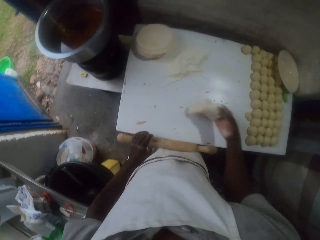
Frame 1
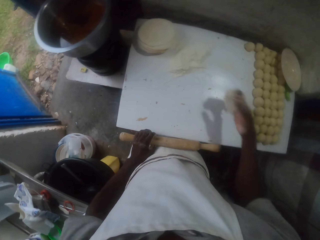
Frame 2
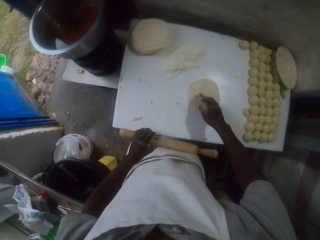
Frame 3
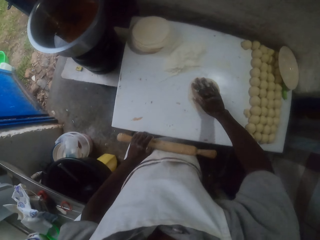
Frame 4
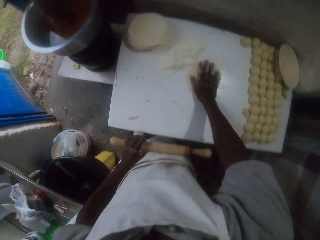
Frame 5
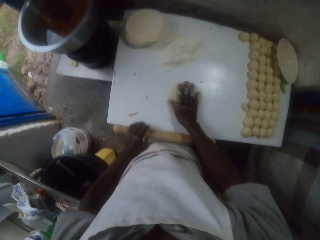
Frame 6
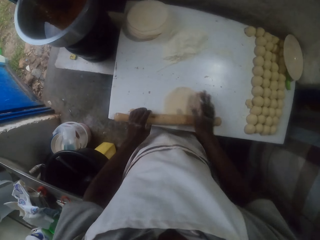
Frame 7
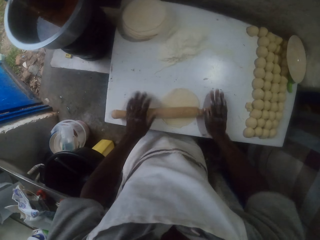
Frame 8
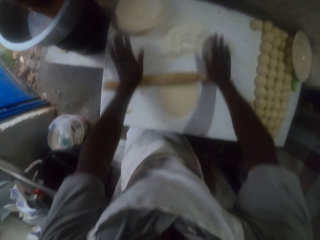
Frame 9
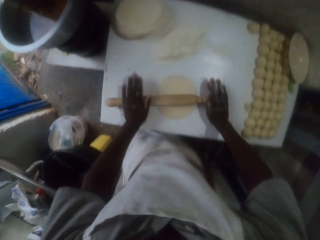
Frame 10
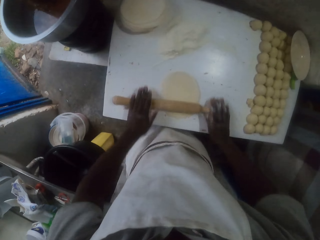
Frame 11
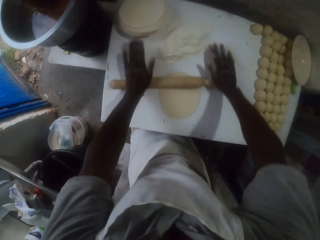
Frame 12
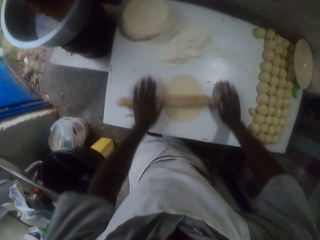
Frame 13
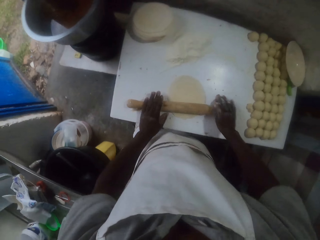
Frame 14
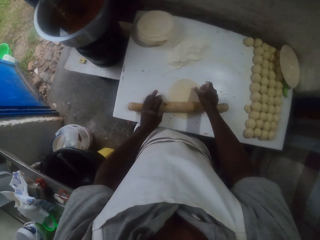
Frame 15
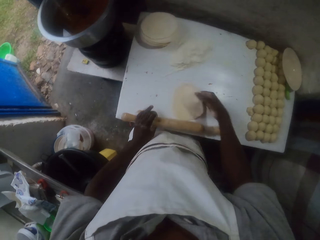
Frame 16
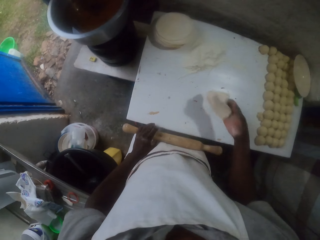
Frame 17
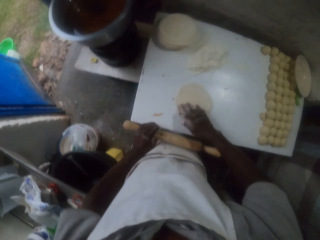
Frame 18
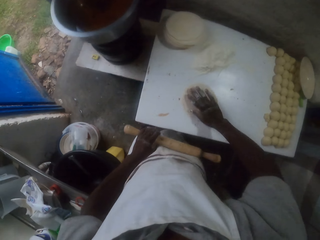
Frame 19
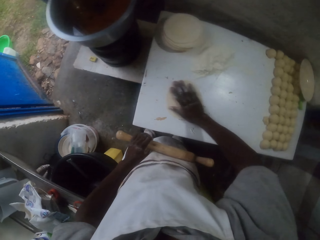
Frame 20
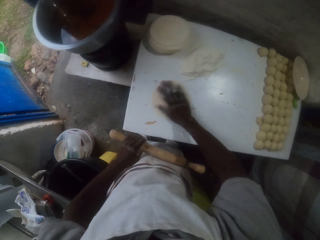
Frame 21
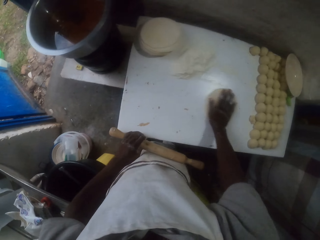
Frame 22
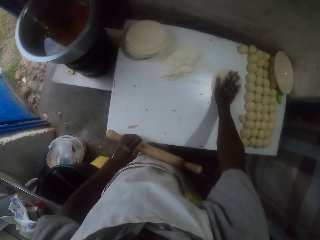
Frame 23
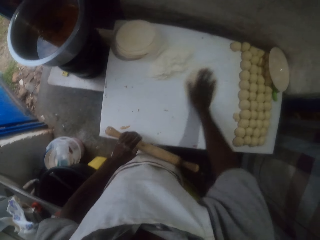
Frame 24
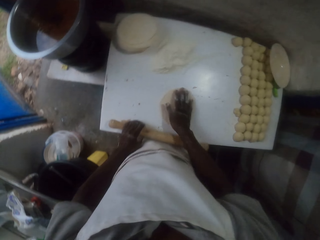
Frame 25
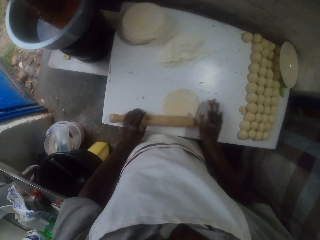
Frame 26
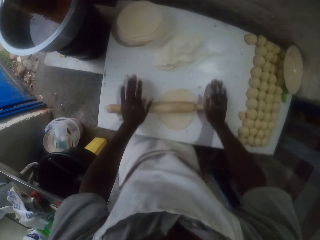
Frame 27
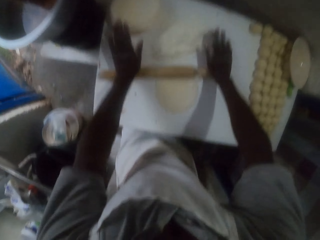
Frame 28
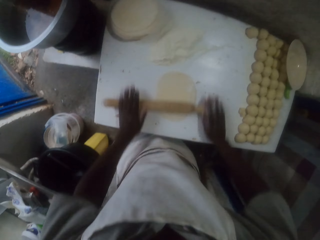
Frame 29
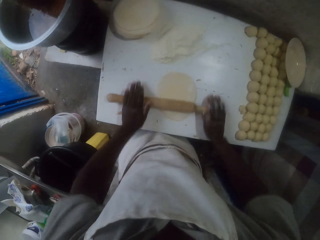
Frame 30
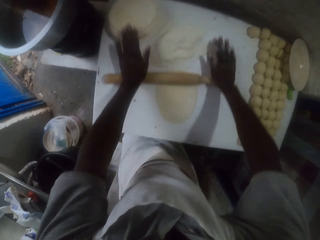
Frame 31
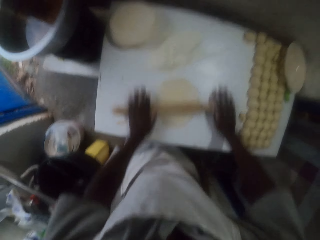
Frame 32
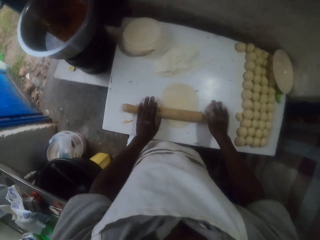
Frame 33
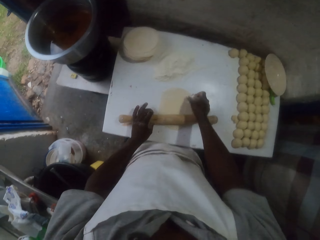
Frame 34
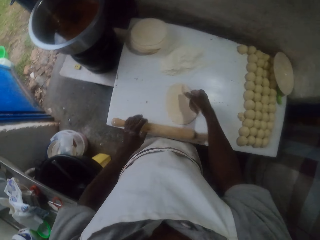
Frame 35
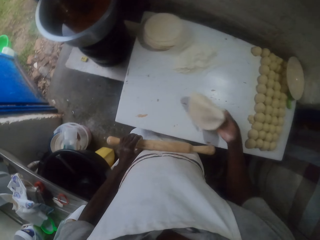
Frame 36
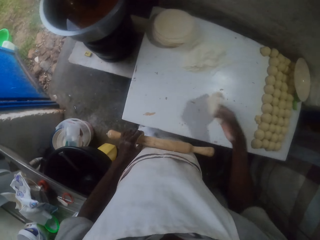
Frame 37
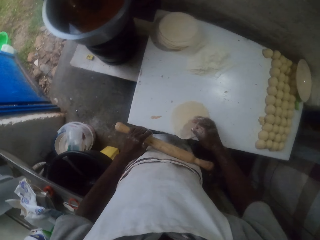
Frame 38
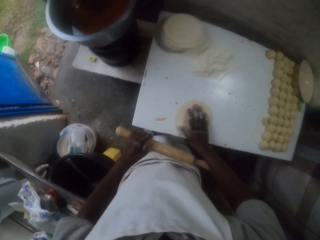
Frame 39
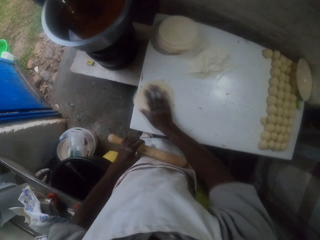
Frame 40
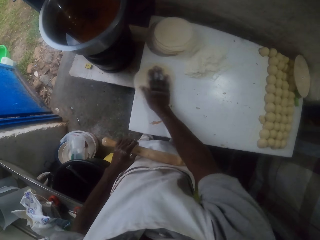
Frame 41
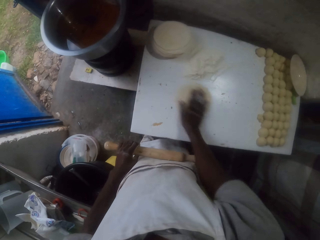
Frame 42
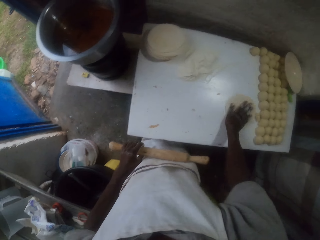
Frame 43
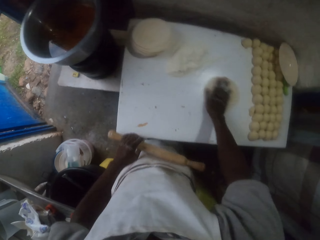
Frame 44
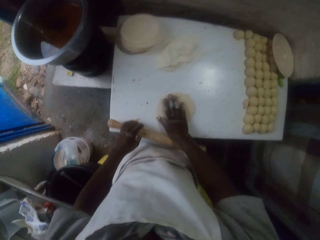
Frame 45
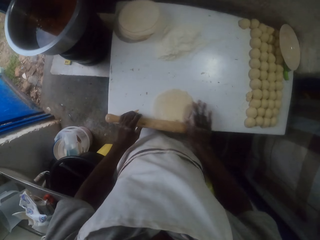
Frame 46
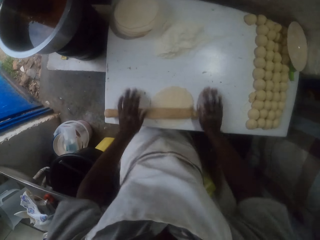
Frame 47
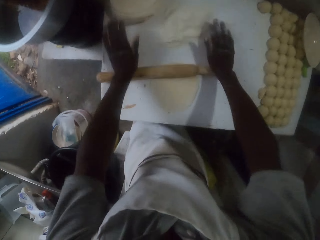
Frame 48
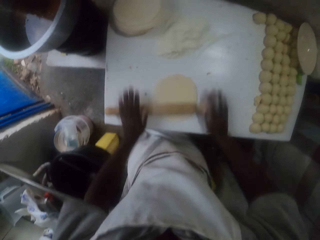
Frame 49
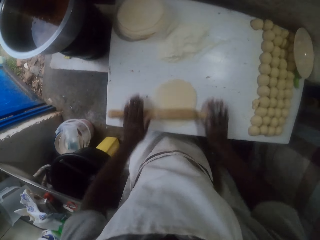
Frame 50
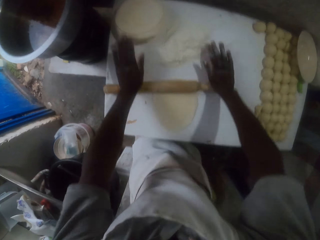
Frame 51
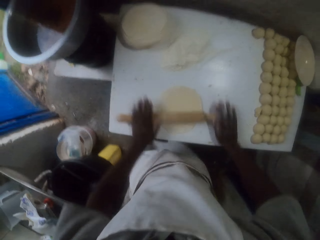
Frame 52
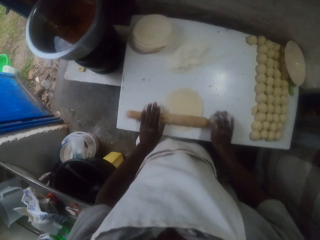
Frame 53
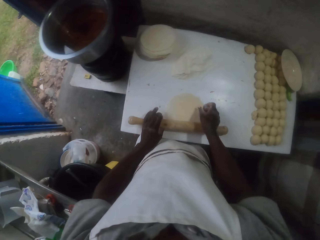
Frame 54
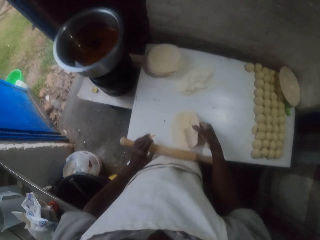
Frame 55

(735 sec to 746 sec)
The camera wearer turns the dough. They flatten the dough with a rolling pin. They turn the dough. They dust the dough with flour. They flatten the dough with the rolling pin. They turn the dough. They dust the dough with flour. They flatten the dough with the rolling pin.

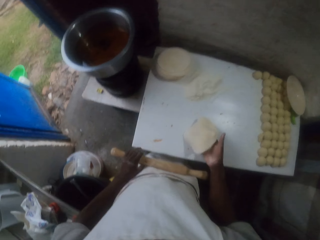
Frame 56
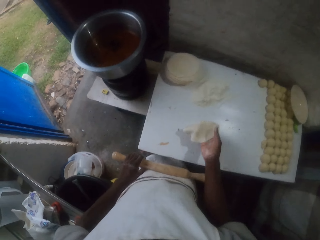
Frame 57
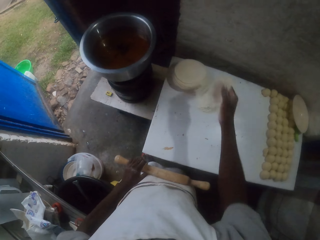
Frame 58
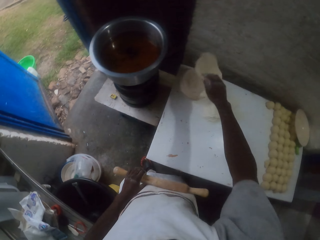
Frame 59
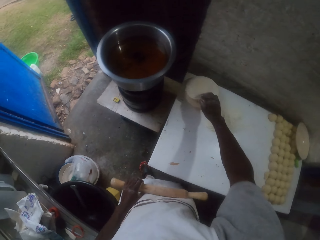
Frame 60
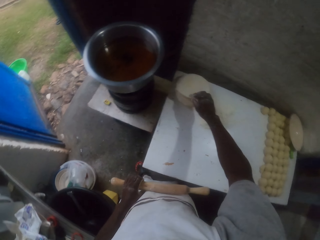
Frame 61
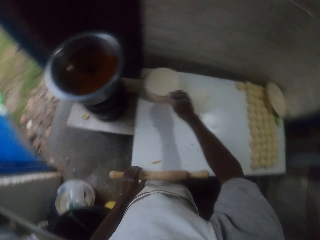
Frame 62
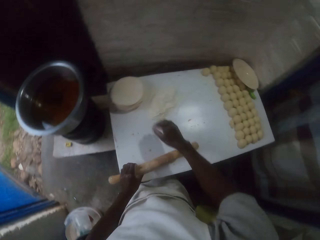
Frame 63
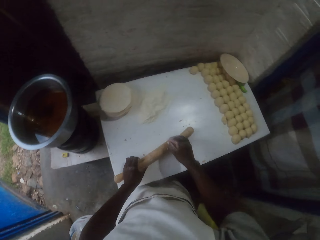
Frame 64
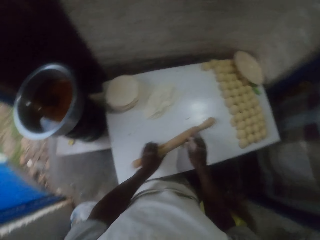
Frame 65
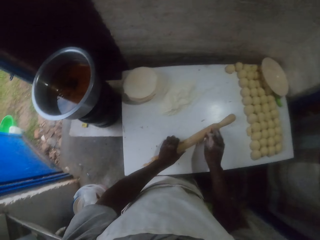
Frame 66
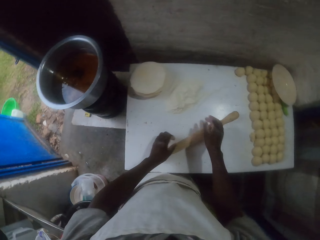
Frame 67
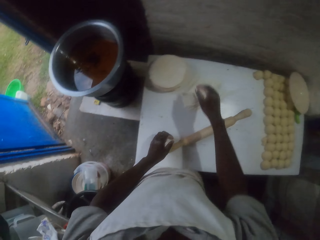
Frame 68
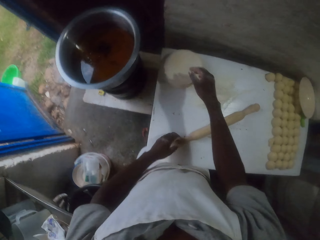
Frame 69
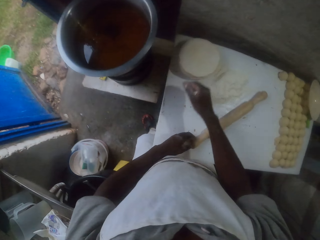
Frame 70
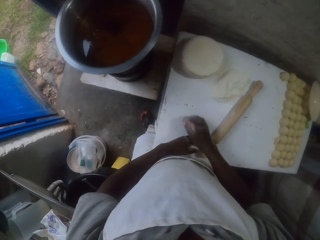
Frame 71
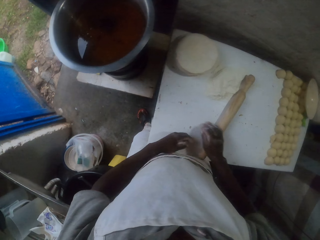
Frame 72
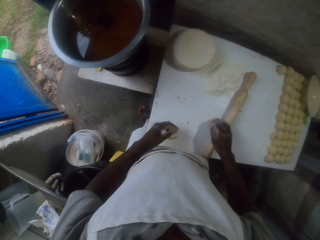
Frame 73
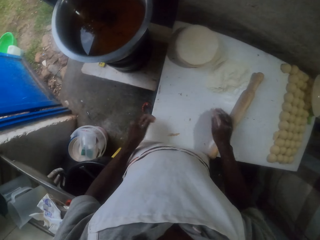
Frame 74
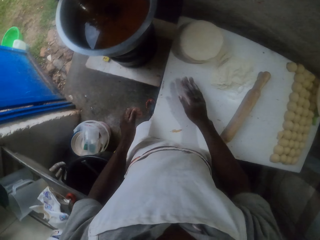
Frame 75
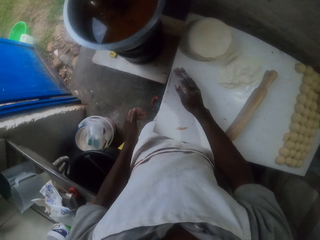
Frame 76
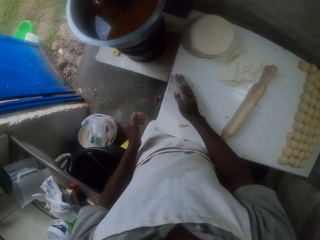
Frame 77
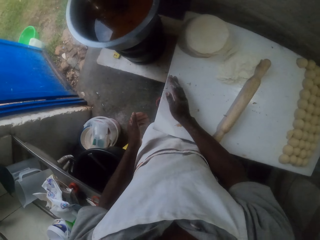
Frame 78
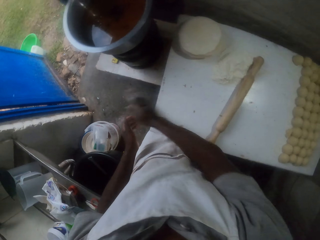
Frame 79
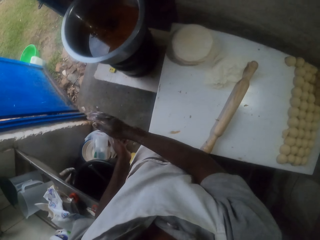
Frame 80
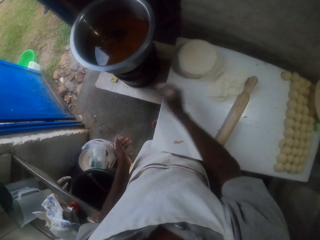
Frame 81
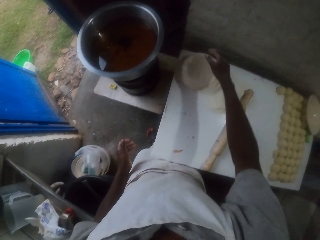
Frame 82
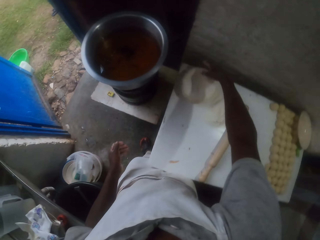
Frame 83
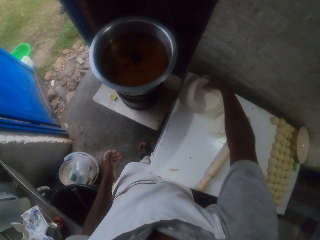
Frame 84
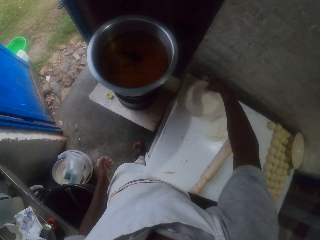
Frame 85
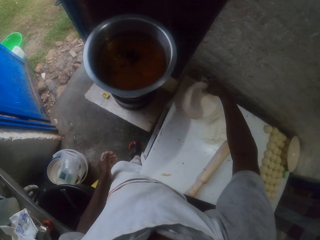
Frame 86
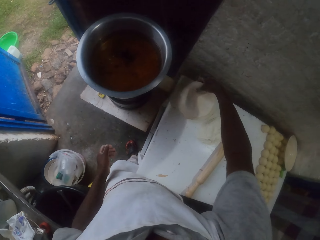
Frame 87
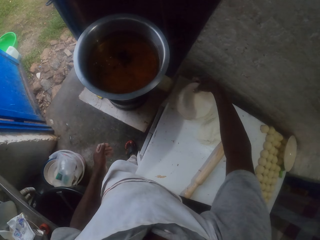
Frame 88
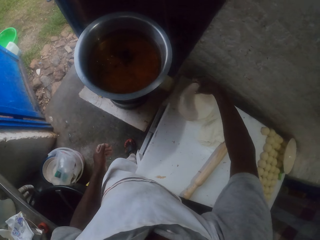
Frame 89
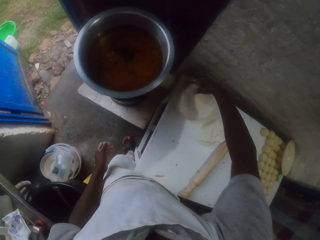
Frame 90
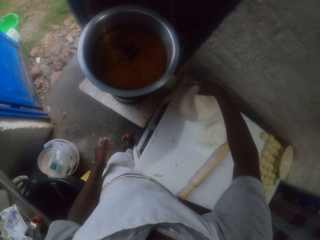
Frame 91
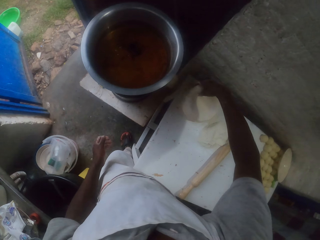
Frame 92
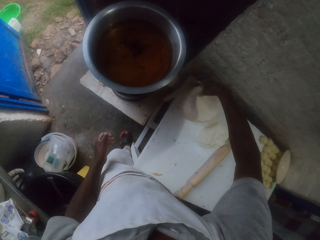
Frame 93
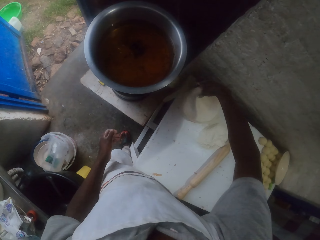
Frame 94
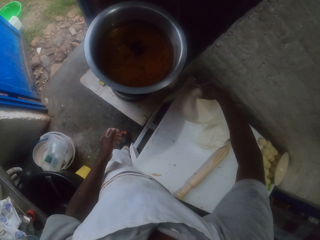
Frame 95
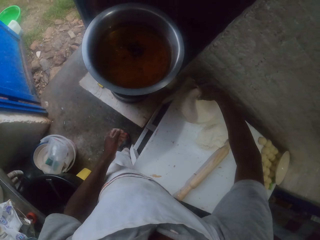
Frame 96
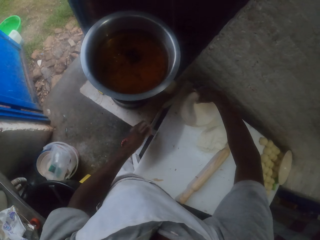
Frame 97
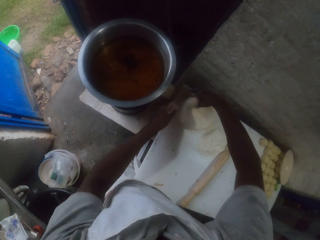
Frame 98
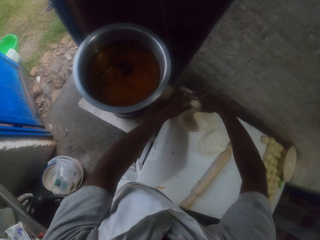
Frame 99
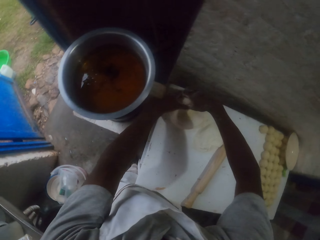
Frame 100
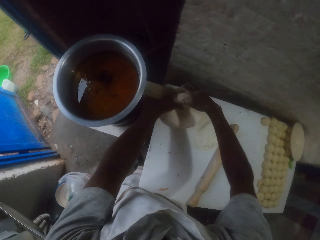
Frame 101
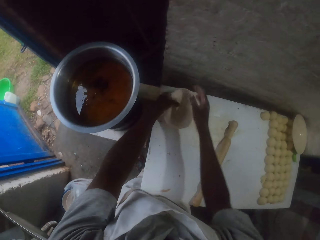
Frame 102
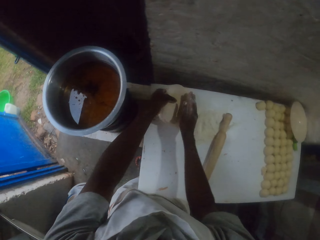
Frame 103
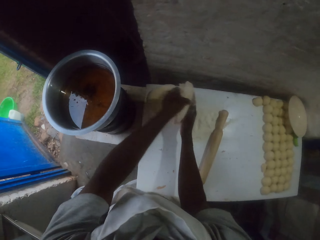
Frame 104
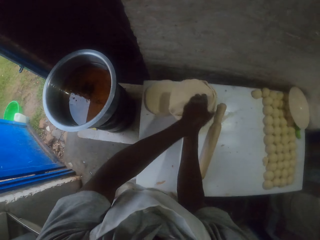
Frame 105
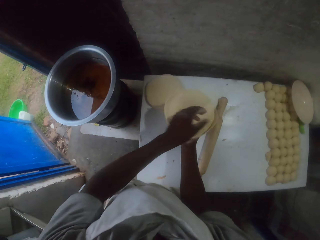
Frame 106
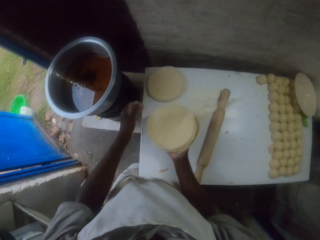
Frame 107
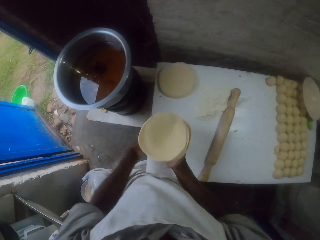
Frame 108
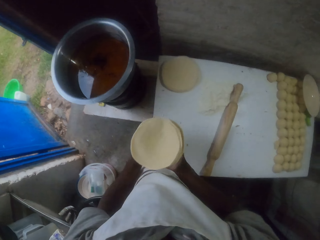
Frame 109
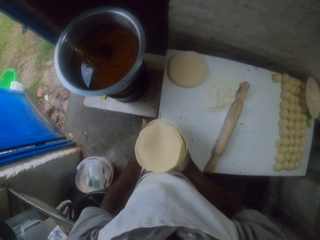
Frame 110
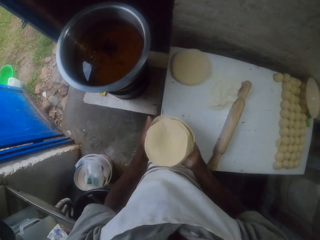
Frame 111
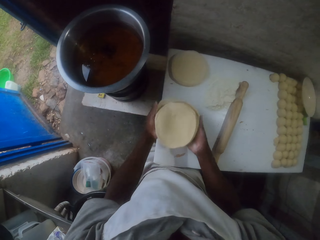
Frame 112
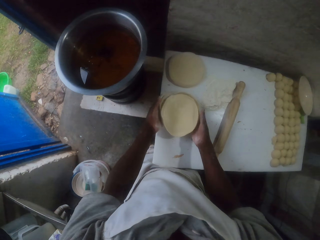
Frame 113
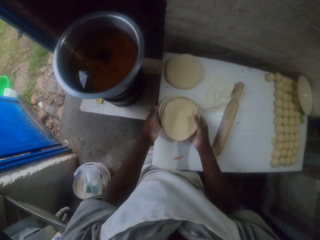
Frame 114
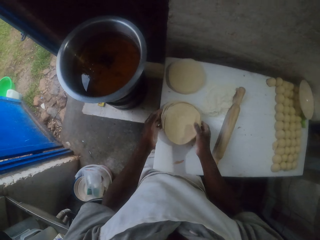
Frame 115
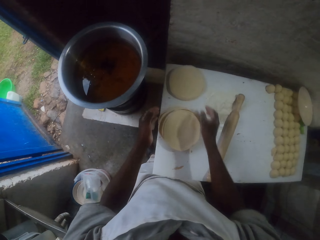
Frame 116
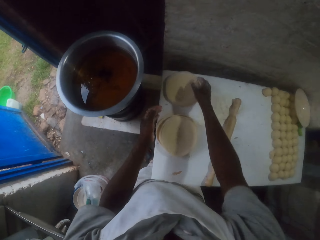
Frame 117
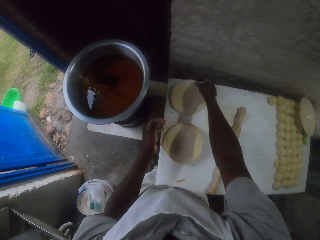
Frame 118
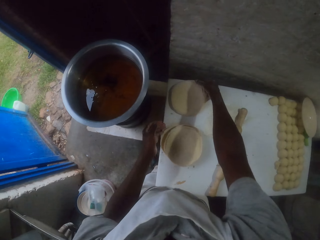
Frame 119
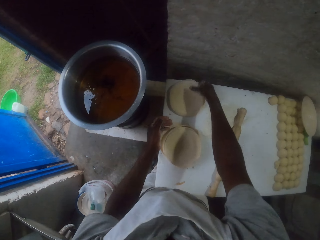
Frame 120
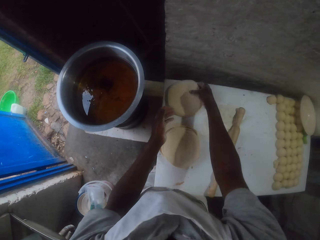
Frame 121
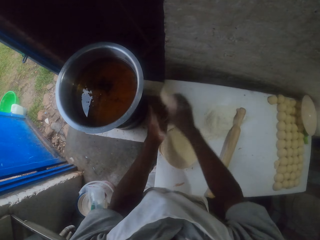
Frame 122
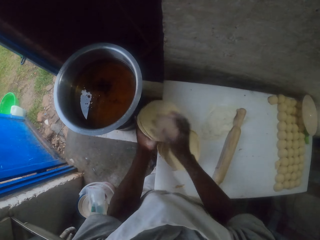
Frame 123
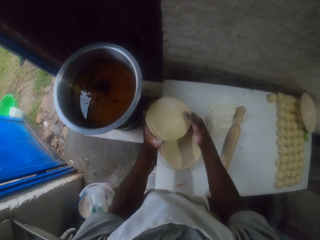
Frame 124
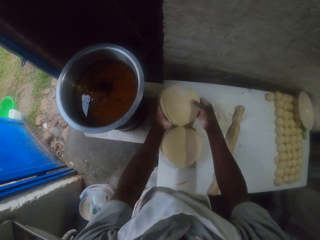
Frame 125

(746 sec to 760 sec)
The camera wearer picks the rolled or flat dough. They put the rolled doughs on other rolled doughs. They place the rolling pin on the table. They wipe off the table with the right hand. They pick the rolled doughs. They pick the flat doughs. They put the rolled doughs on the table. They pick the rolled doughs. They turn the flat doughs.
